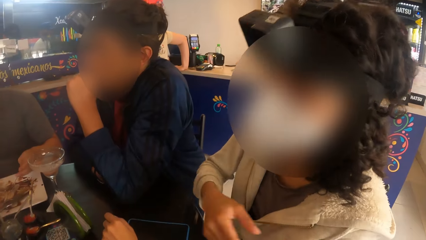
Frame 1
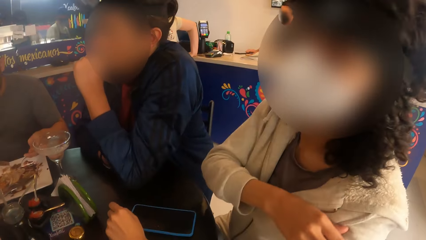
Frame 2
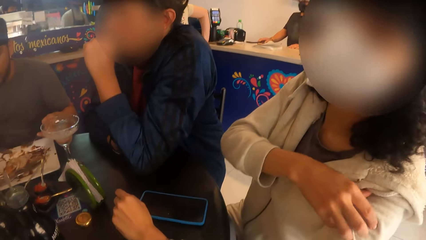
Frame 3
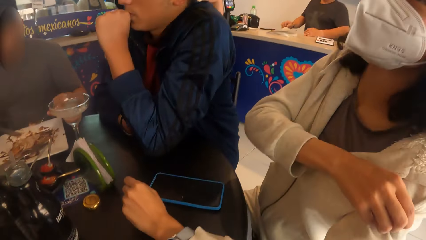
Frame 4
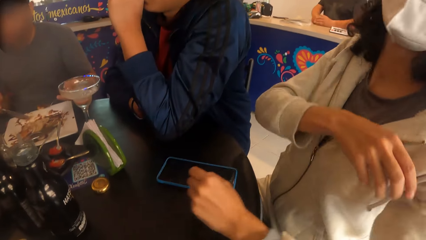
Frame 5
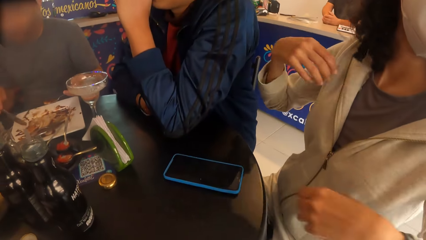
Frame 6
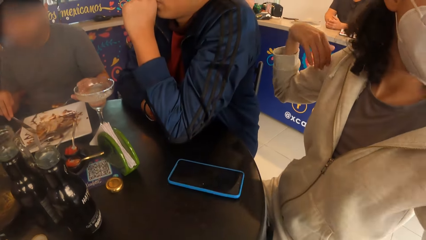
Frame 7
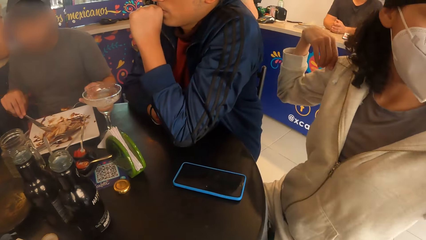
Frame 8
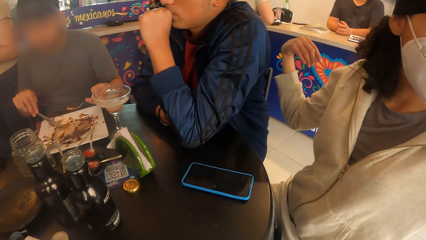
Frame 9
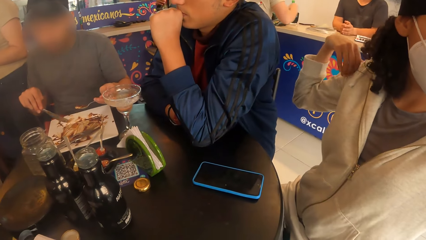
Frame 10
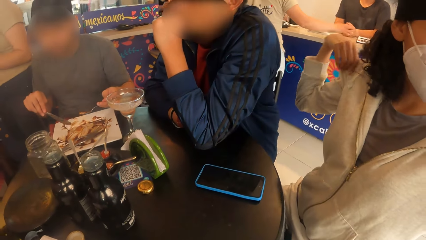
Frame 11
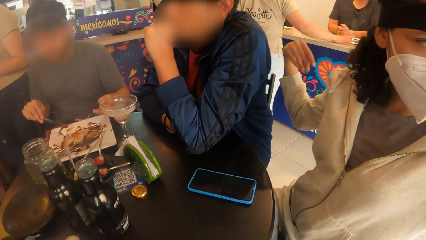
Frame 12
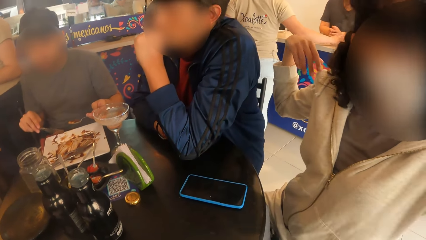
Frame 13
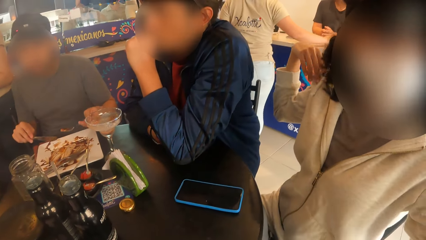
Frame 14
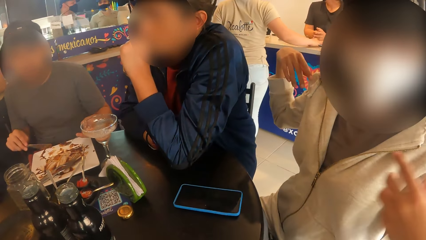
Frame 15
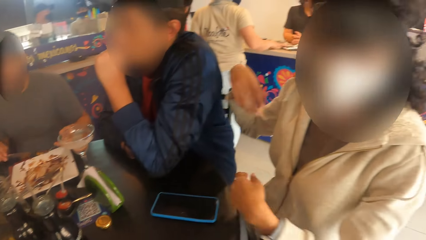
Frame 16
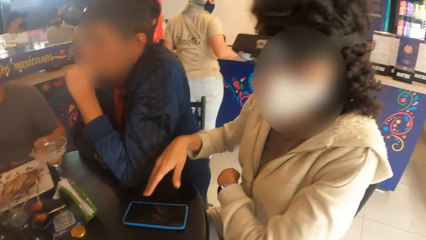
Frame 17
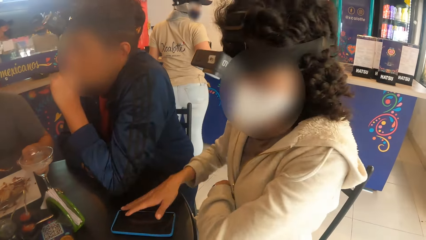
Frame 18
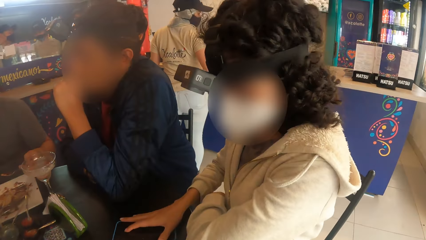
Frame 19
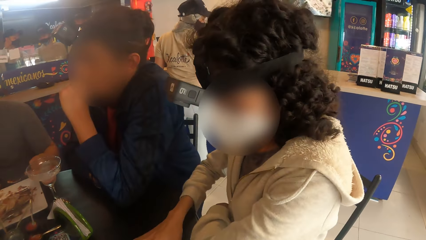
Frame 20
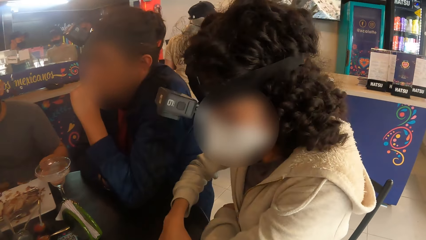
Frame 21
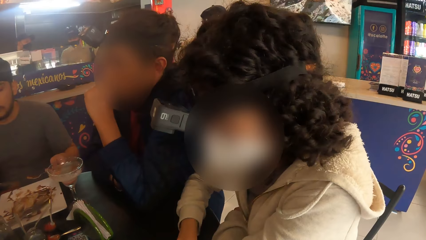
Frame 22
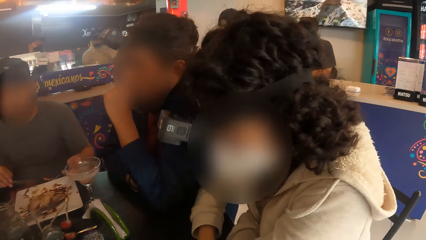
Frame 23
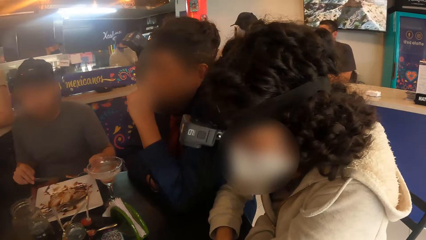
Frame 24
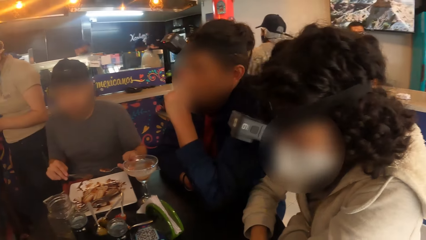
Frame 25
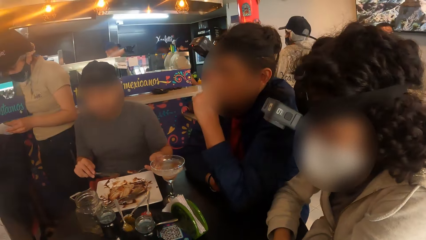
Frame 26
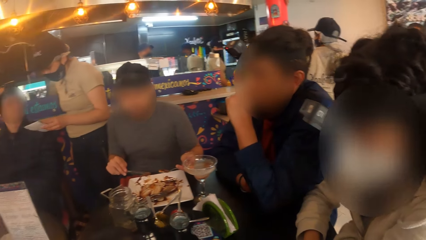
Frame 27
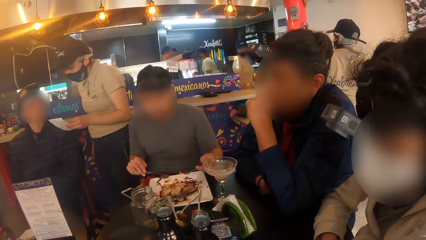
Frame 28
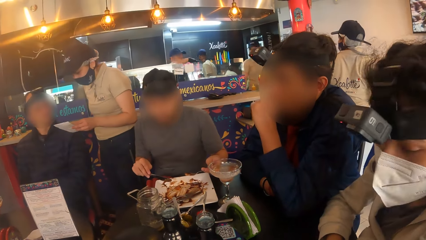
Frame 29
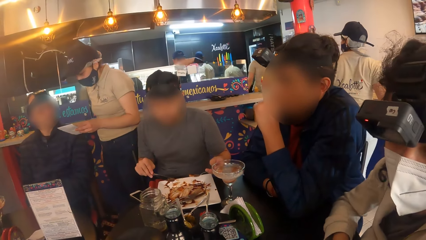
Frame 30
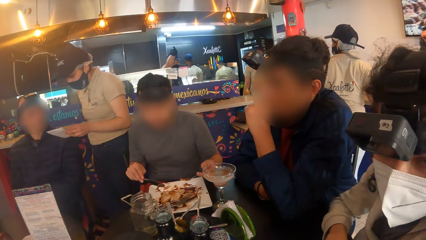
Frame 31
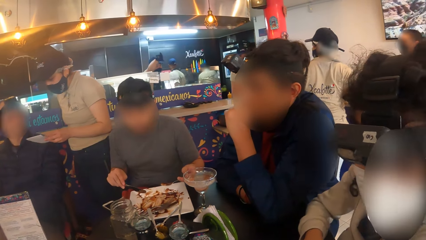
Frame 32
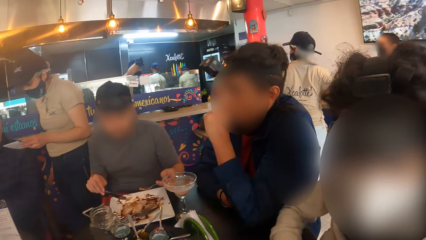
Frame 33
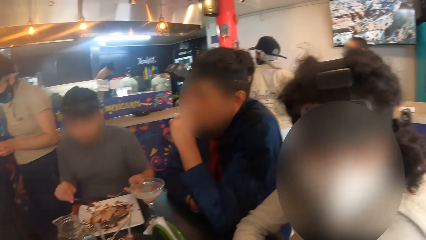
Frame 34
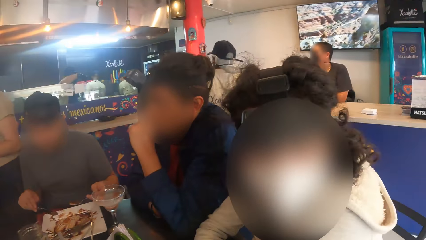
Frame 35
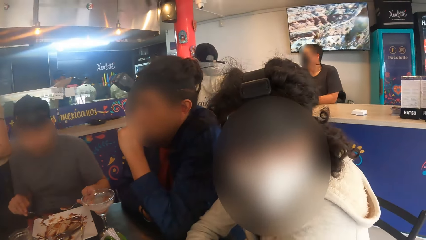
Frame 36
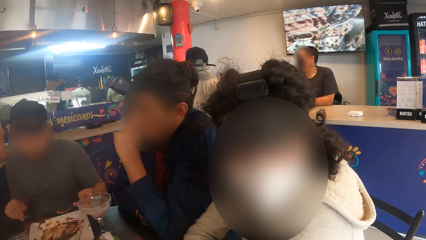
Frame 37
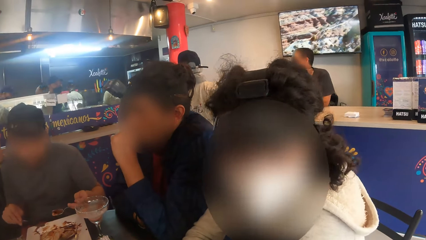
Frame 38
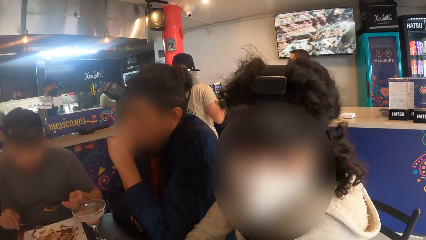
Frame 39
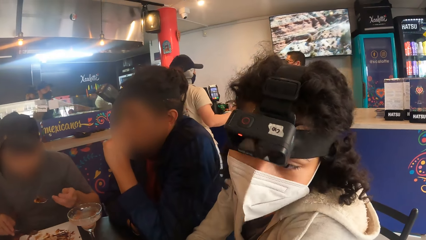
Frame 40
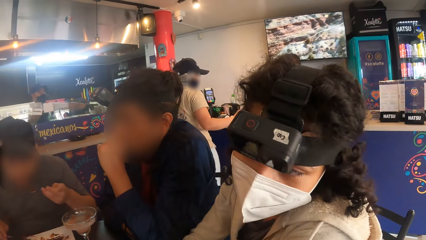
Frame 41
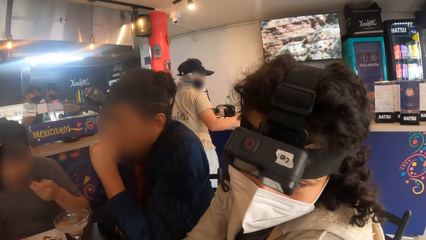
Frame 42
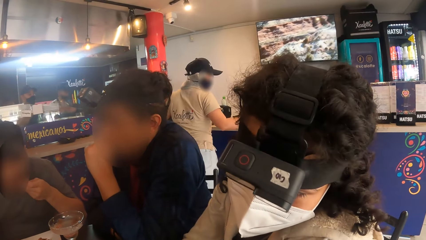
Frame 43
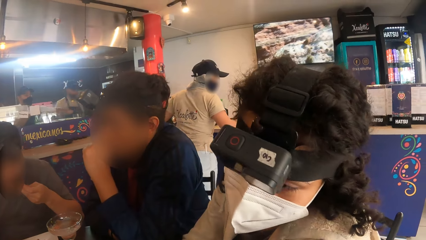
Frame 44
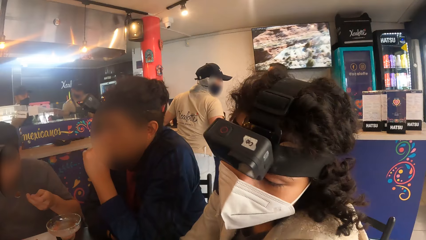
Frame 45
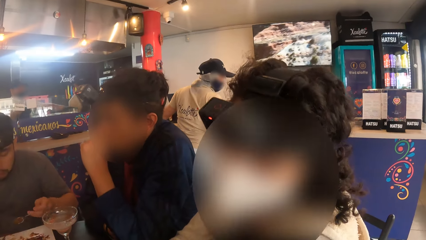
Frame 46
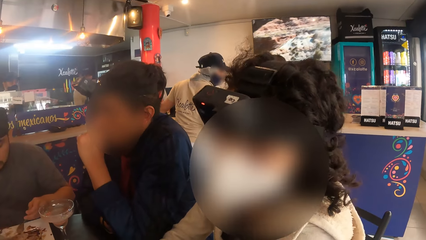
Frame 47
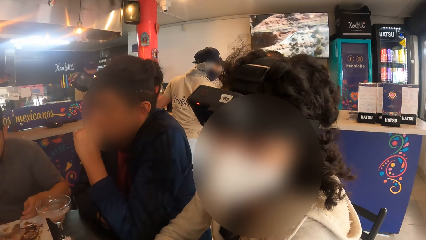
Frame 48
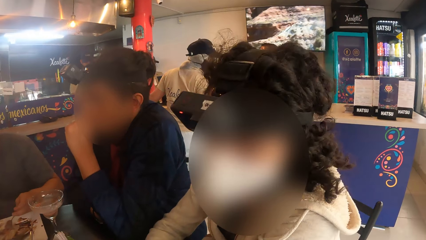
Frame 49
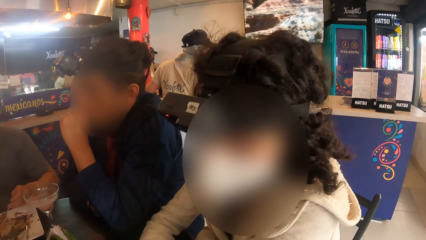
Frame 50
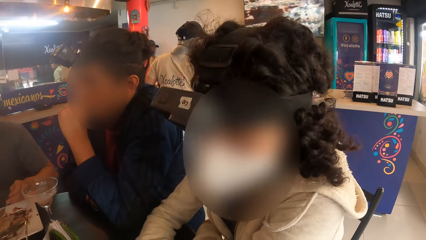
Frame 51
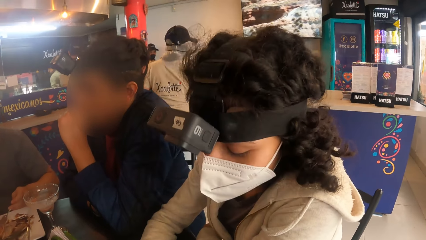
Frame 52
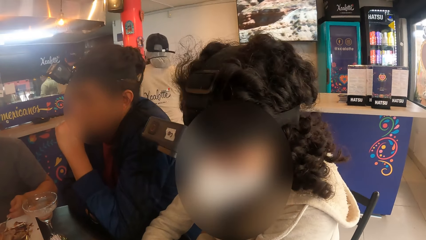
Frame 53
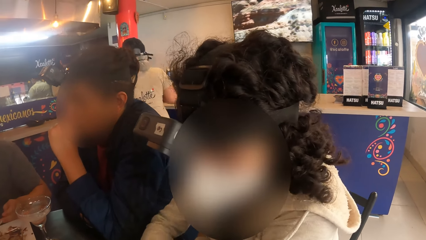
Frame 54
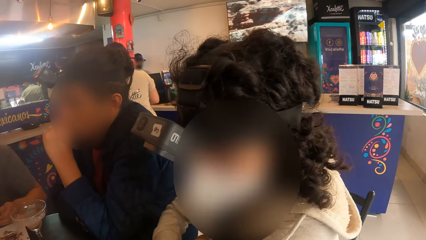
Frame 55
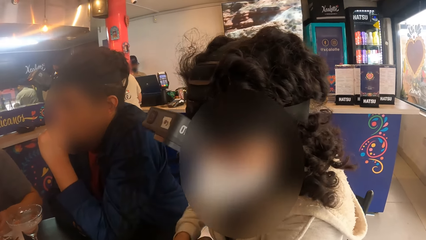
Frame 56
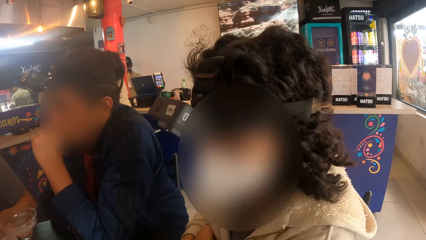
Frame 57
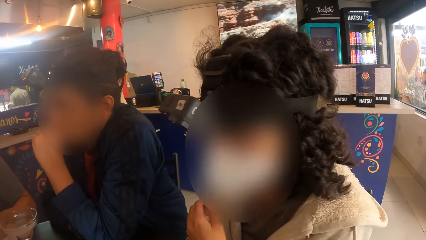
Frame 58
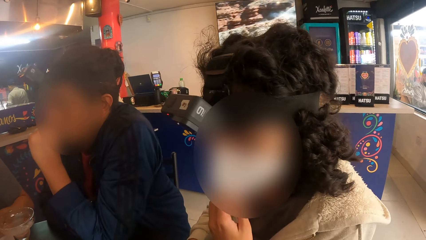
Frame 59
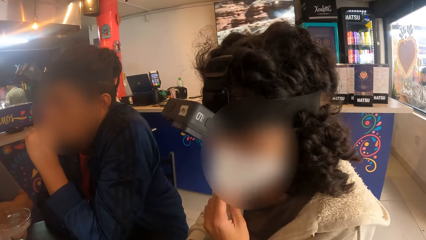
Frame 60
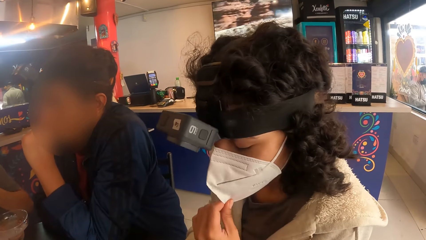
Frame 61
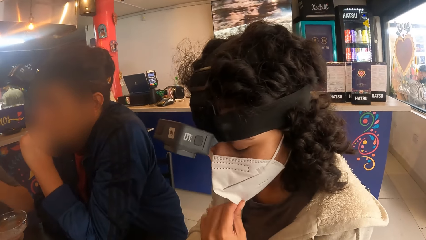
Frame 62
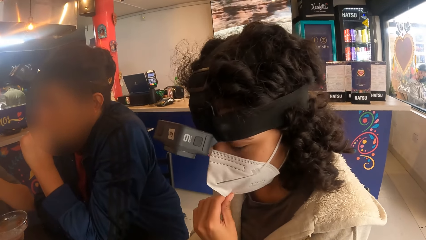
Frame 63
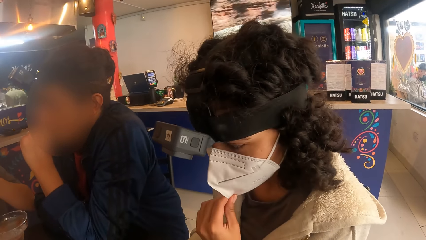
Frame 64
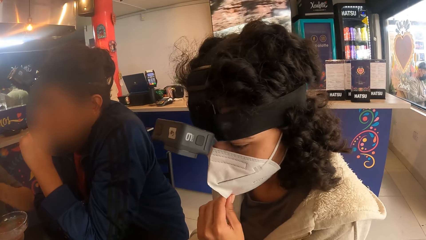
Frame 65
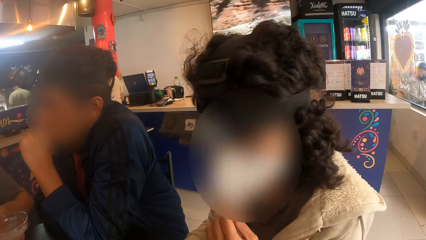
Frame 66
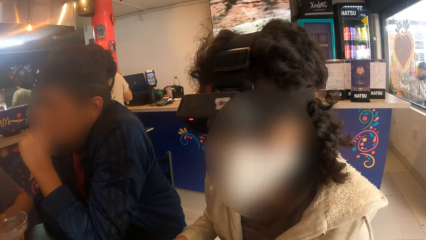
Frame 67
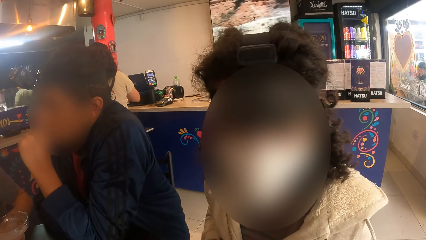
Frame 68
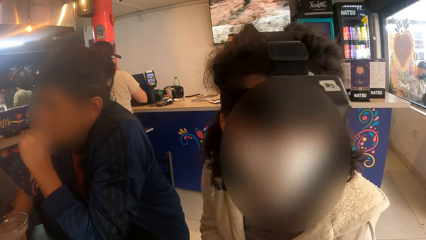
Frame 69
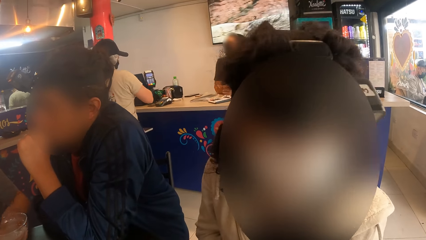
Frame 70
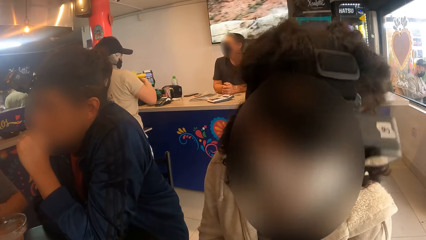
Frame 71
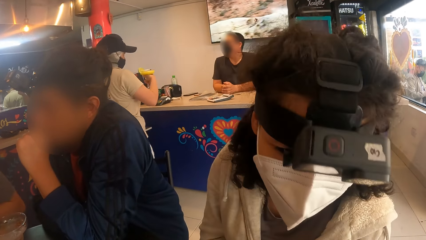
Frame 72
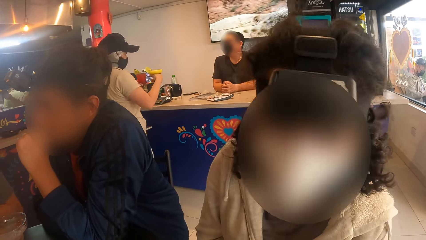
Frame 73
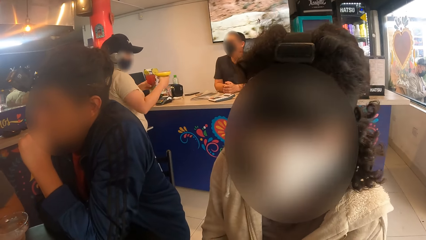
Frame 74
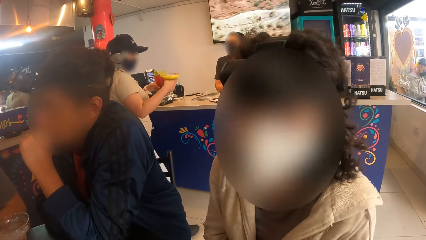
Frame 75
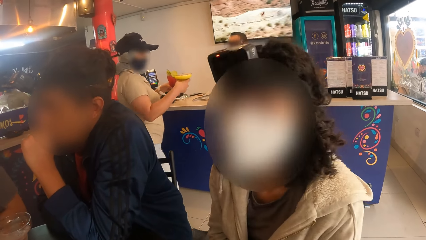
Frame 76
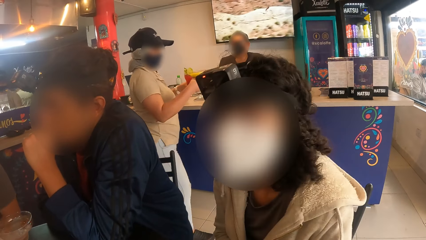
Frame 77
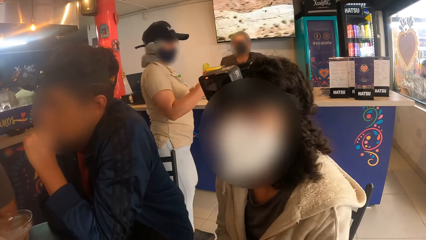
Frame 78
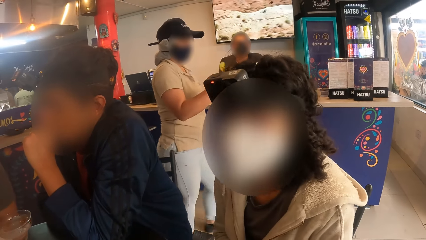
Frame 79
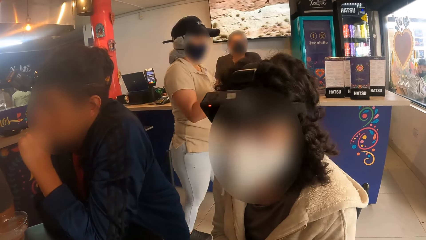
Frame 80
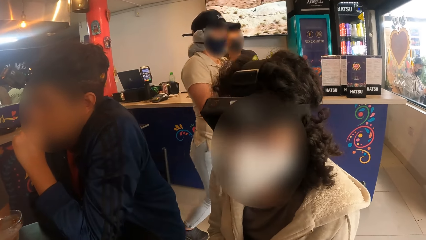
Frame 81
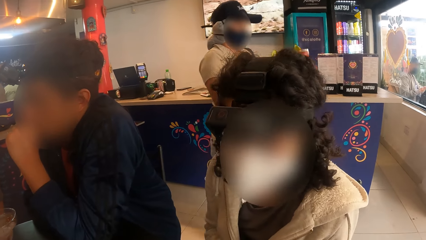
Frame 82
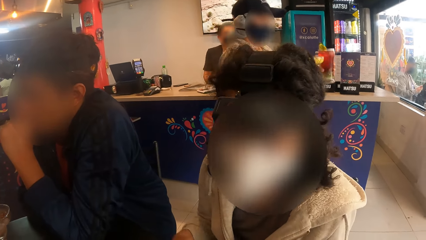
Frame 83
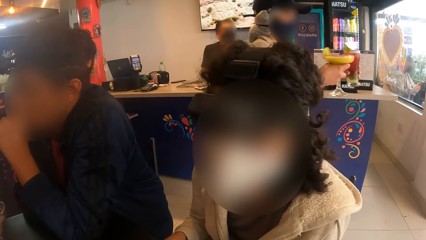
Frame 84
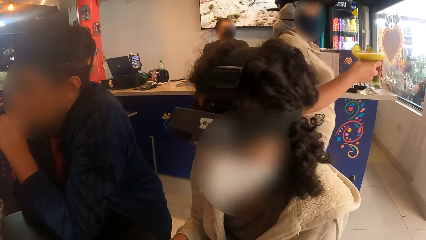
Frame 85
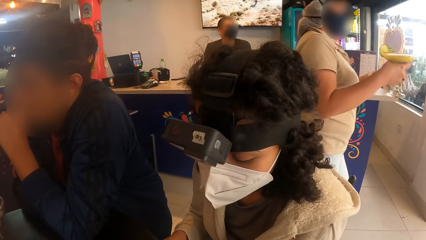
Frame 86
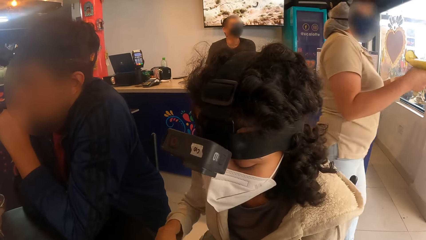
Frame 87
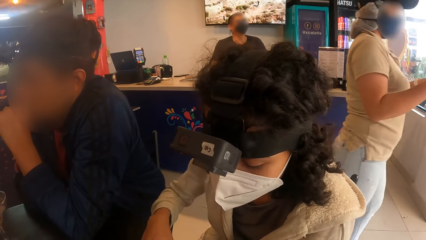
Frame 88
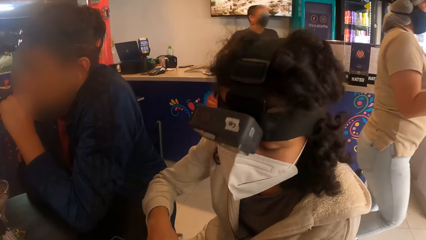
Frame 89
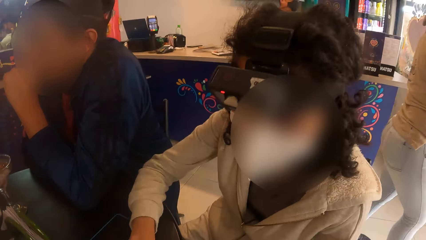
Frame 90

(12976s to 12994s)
A woman lifts the hand. She adjusts the sweater, touches the jumper, and moves the hands. The woman holds a phone with her right hand. She picks up the phone. The camera wearer looks around. Another woman reads the menu. A man eats the food. The camera wearer looks around. The first woman adjusts her face mask with her right hand. The other woman walks around.
